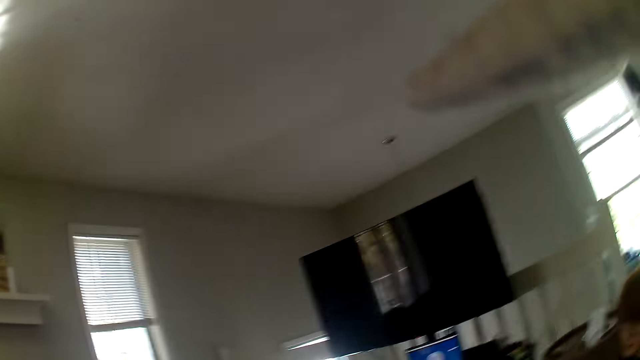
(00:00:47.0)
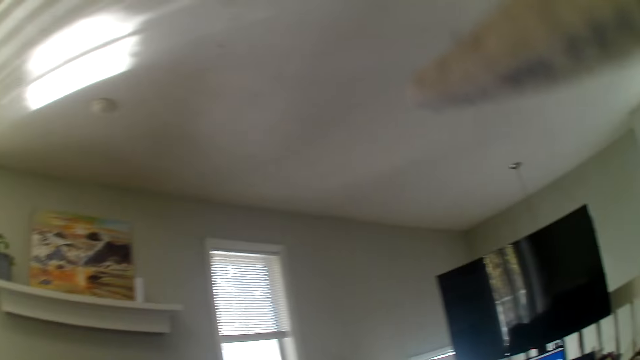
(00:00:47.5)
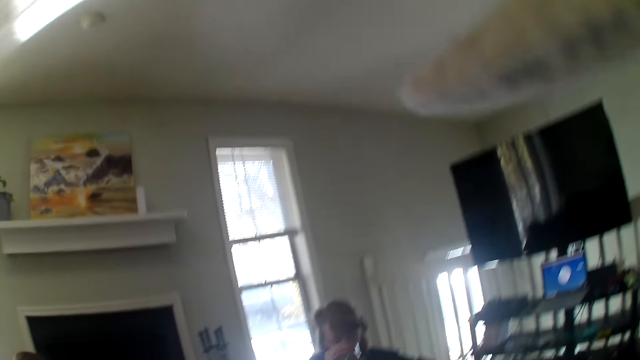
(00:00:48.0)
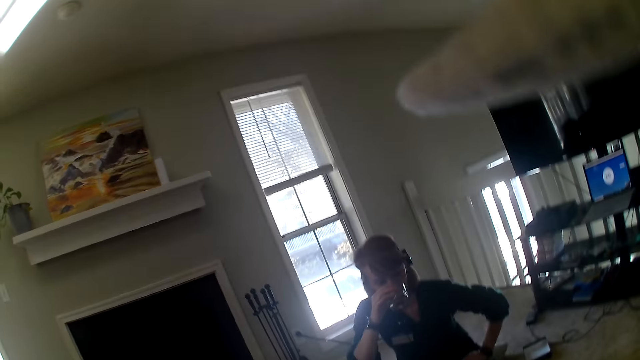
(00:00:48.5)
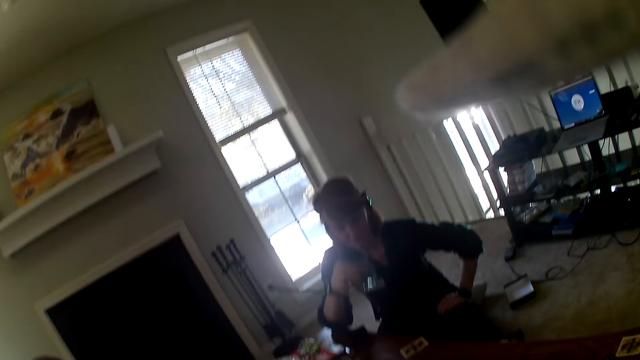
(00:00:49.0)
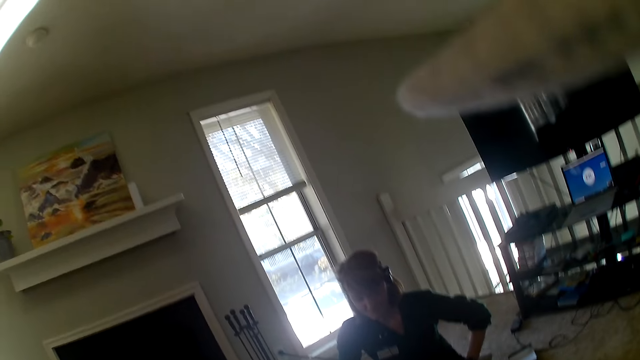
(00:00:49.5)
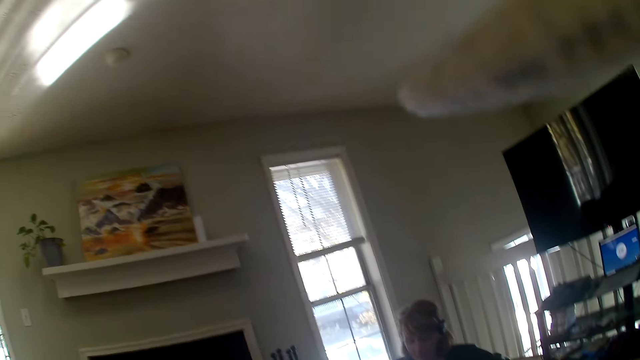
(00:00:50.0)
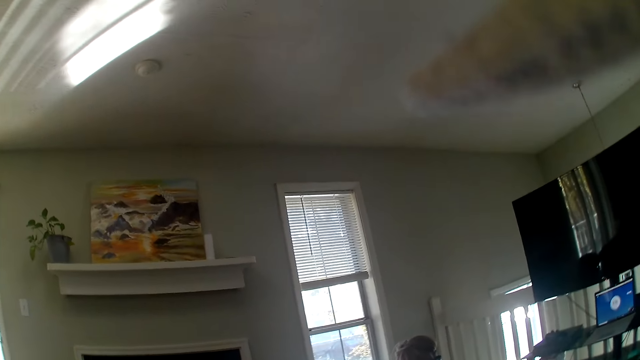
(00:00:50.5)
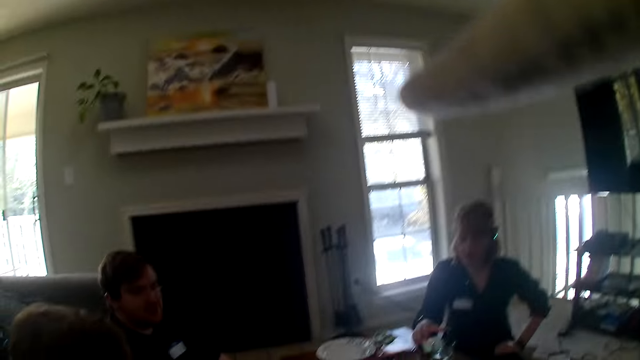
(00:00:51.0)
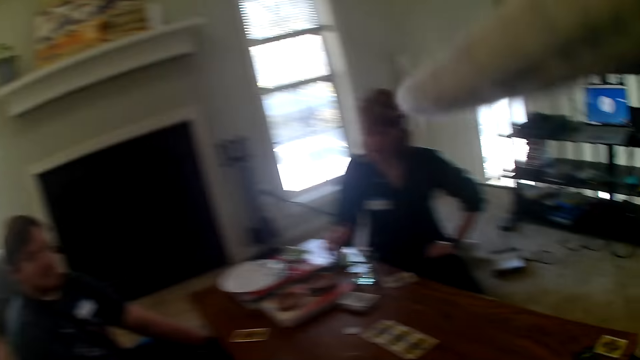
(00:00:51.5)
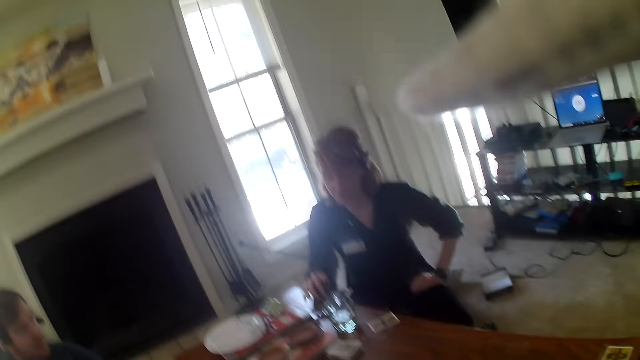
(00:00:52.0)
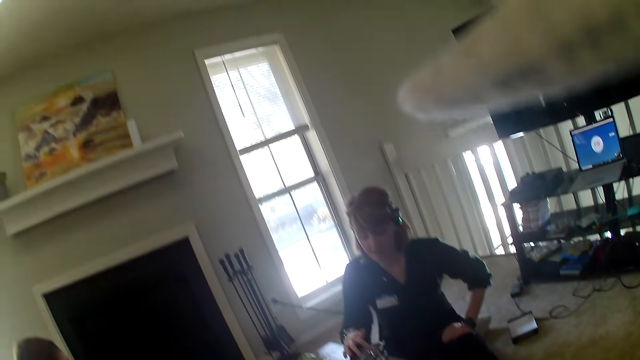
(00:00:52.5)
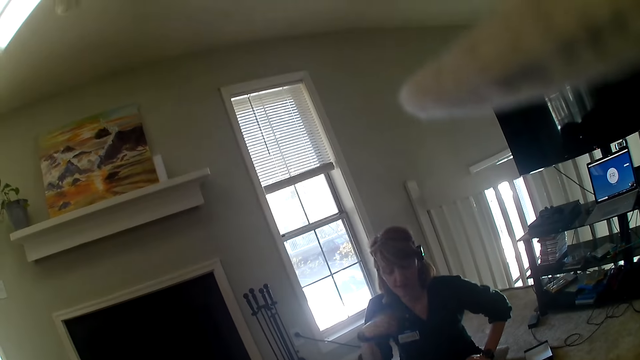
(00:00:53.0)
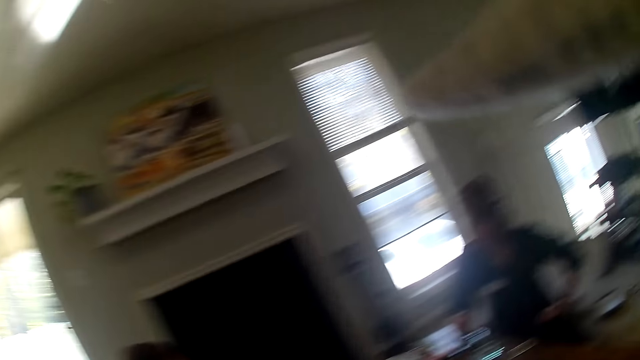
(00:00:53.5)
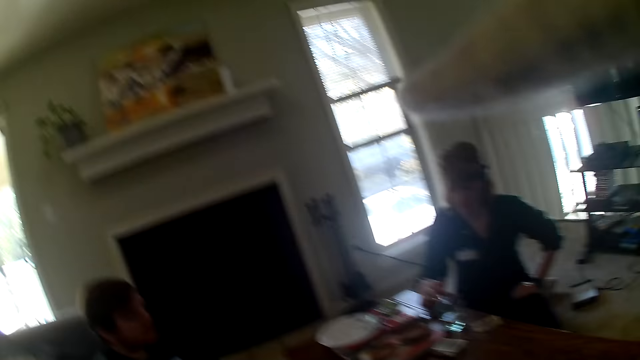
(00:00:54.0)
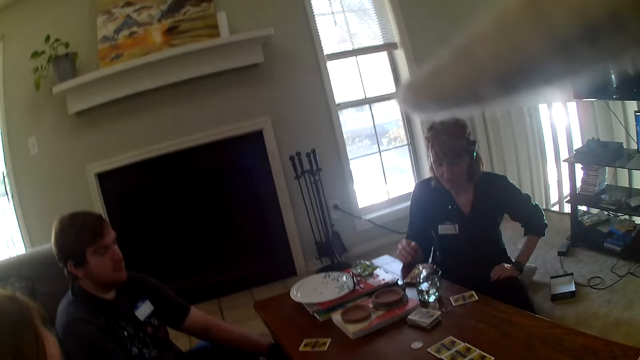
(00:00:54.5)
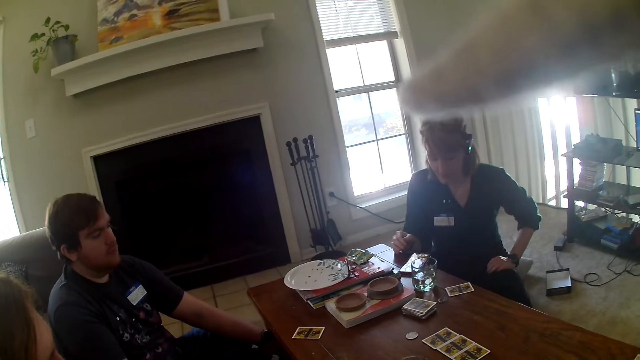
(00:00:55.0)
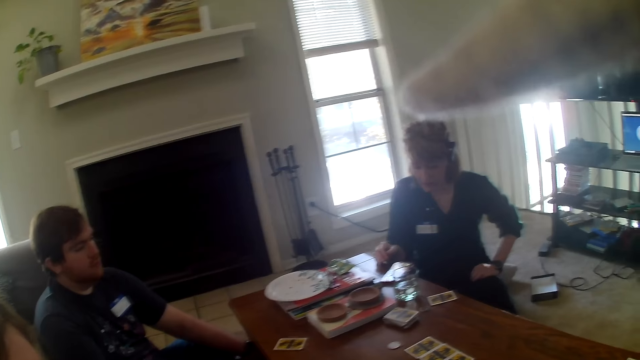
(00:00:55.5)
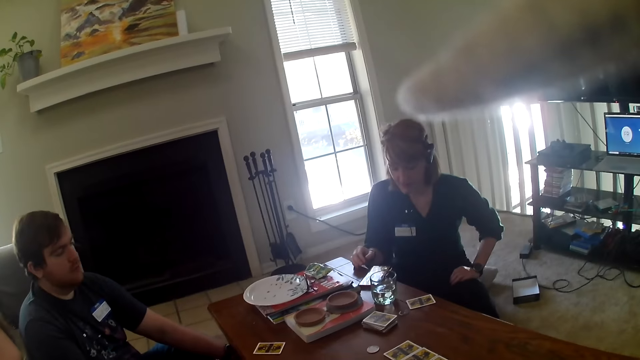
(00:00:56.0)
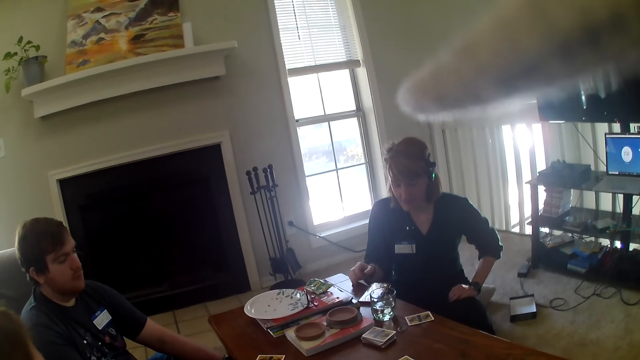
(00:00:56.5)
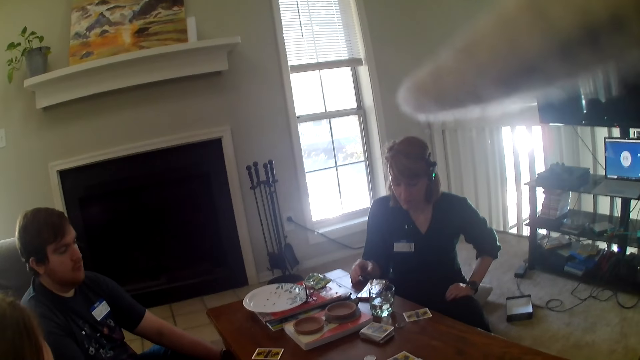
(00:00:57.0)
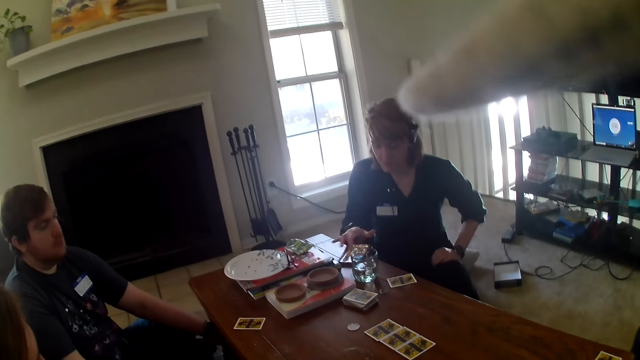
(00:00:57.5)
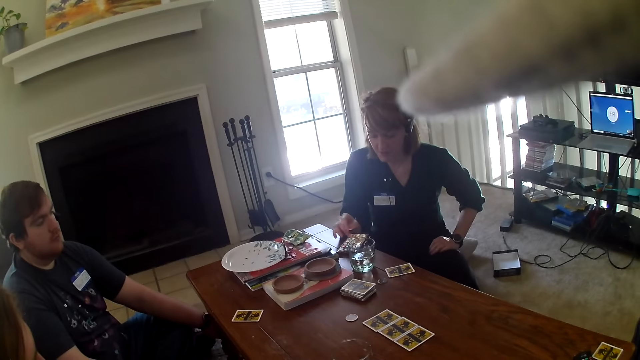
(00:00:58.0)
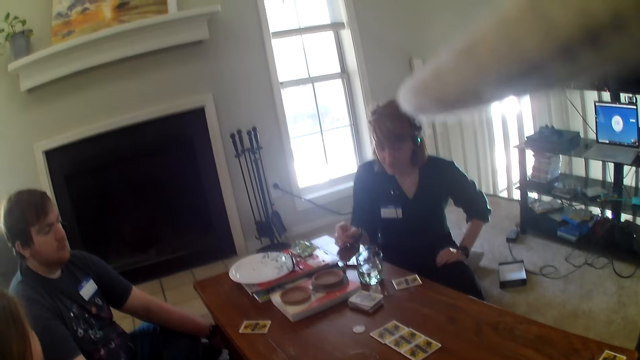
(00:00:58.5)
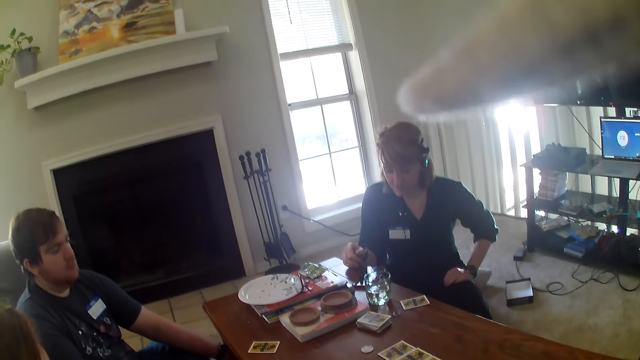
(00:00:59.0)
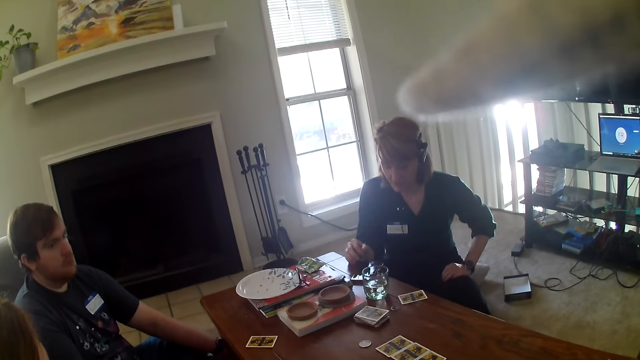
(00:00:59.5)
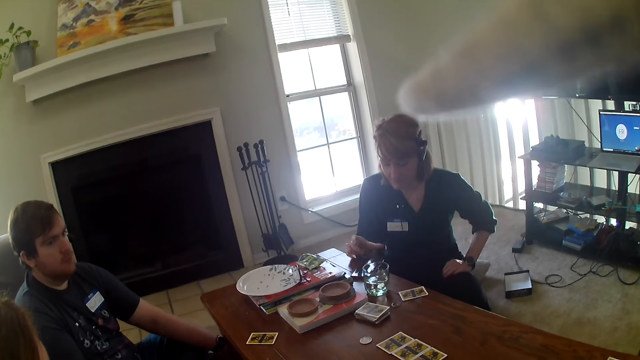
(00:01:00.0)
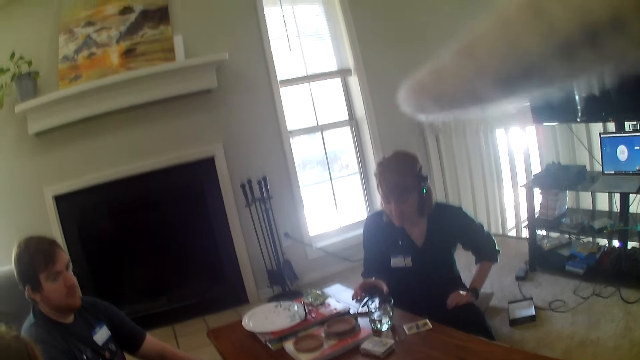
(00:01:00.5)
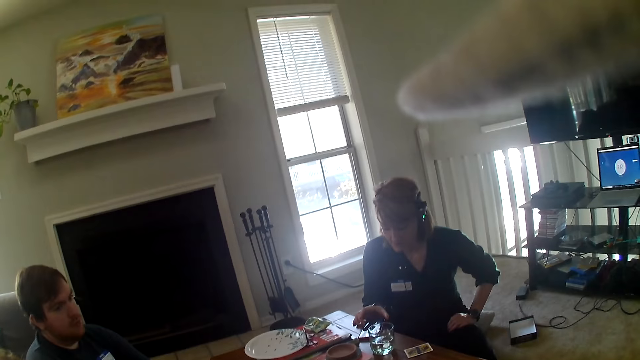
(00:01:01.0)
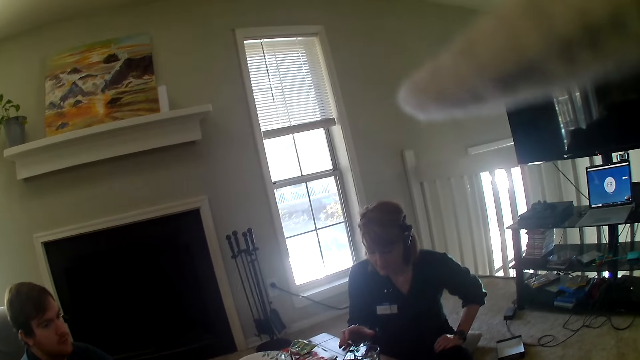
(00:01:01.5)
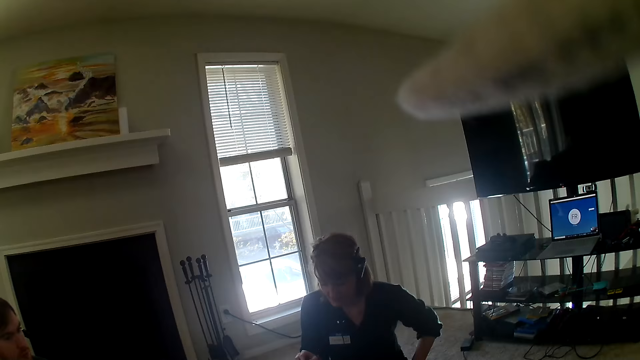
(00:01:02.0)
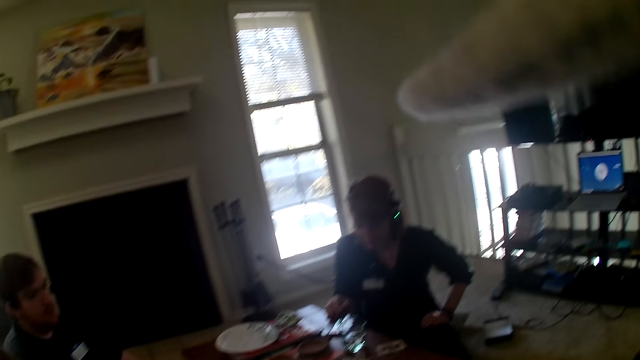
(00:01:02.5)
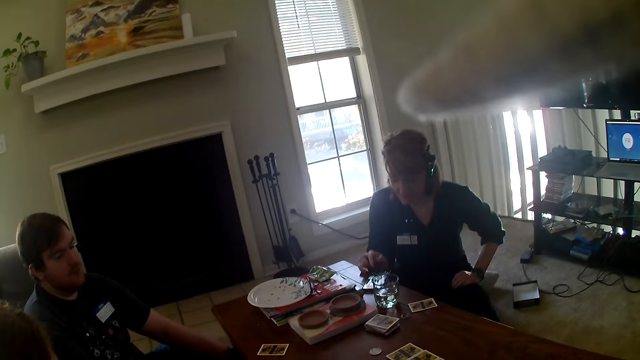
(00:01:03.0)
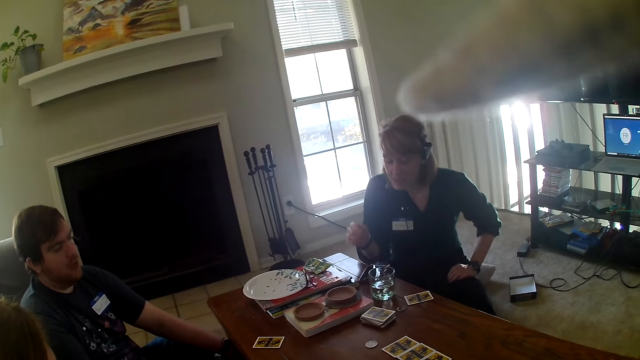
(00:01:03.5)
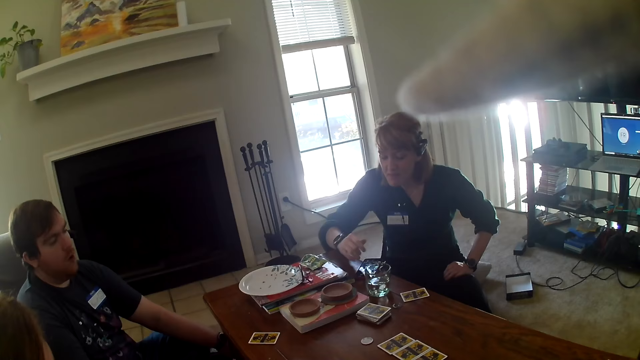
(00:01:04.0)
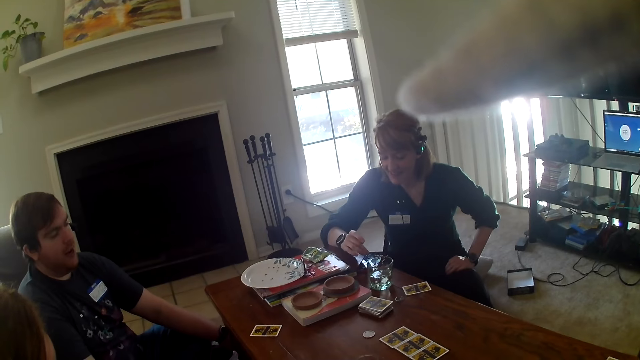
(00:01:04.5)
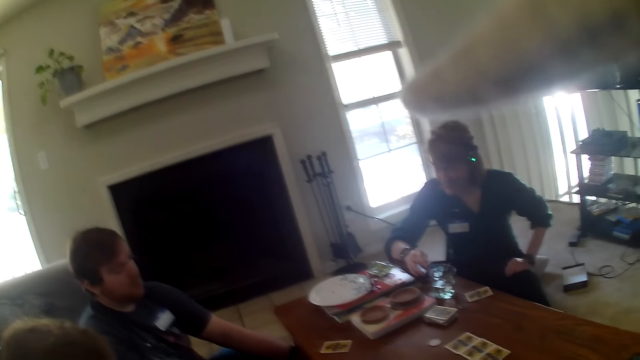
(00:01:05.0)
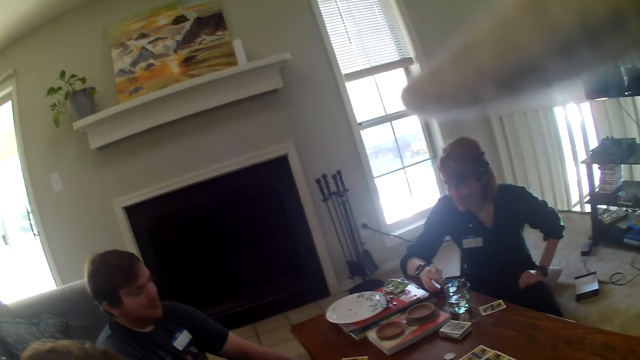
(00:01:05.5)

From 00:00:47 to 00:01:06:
A woman drinks water from the glass. The woman talks to the others and the camera wearer. Another woman operates her phone. The first woman talks to the others and the camera wearer. A person scrolls the phone.

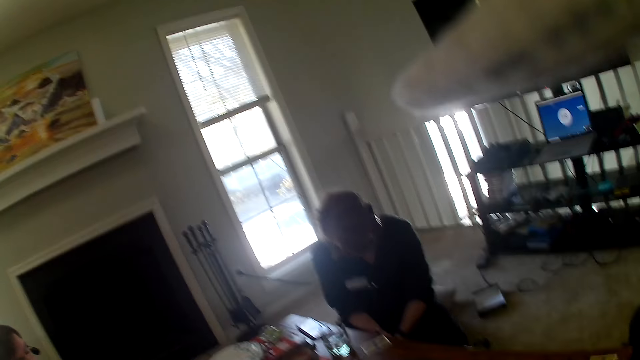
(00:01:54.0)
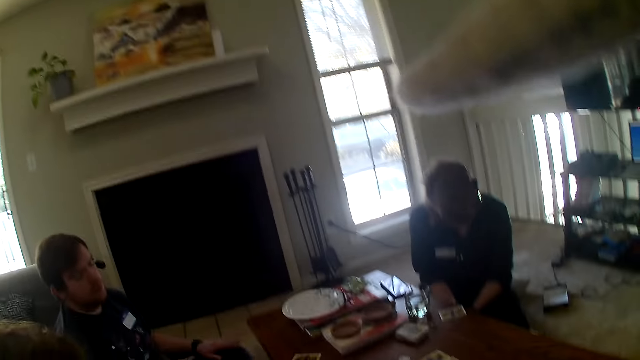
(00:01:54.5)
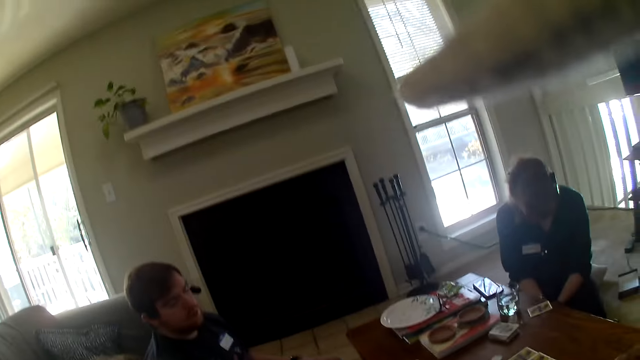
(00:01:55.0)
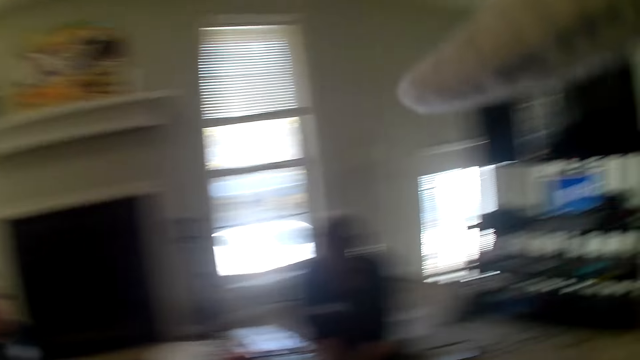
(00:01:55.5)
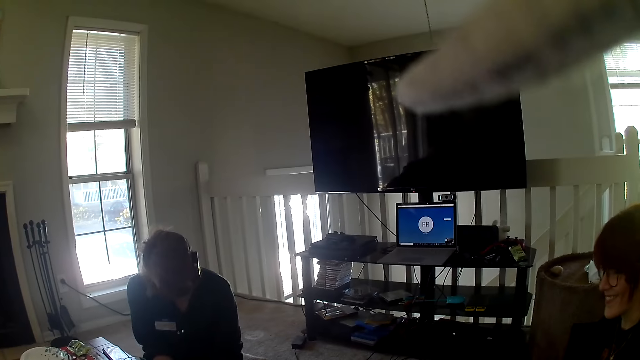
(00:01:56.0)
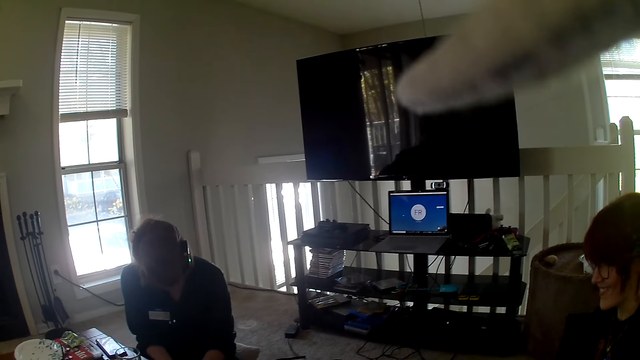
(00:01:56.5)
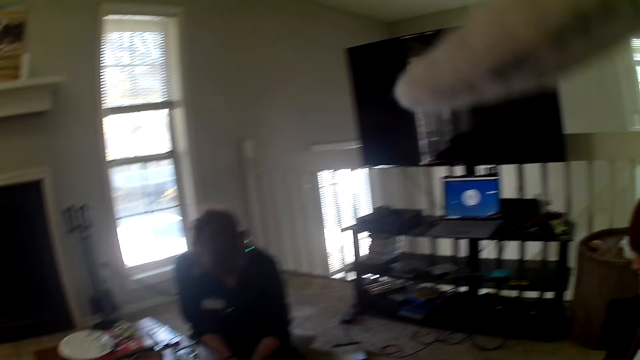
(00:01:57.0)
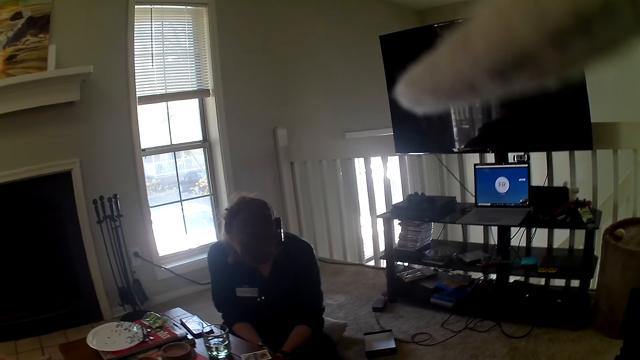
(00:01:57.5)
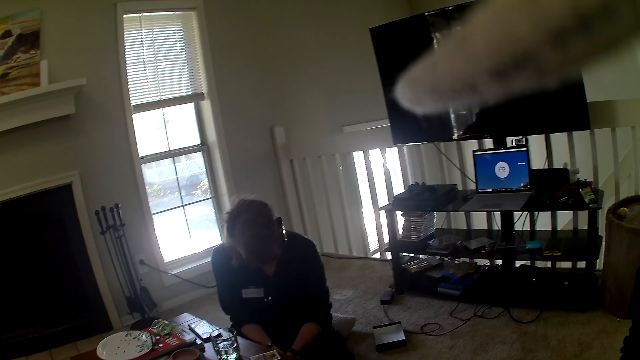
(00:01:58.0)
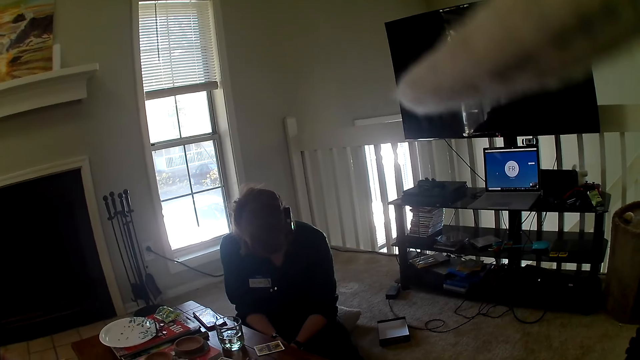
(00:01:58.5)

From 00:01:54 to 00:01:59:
The camera wearer stares at the window.
